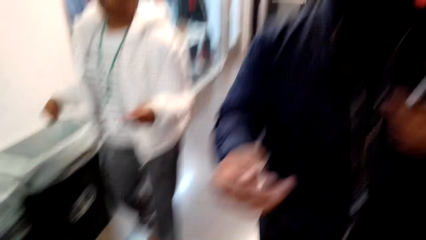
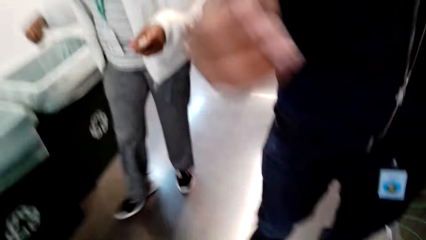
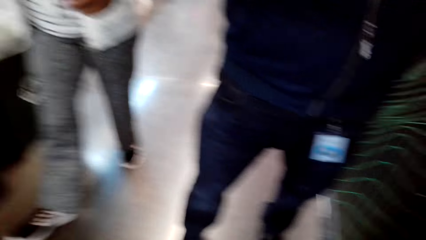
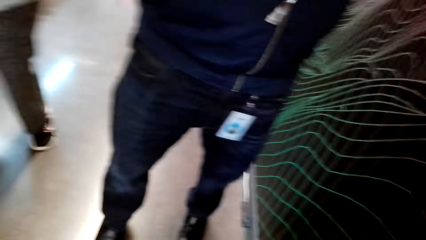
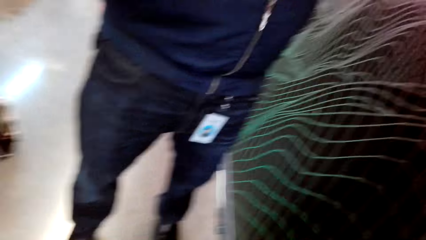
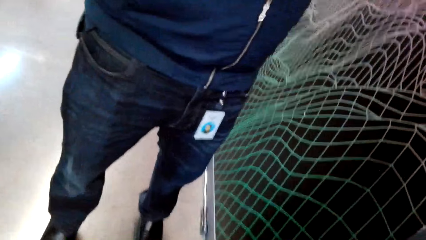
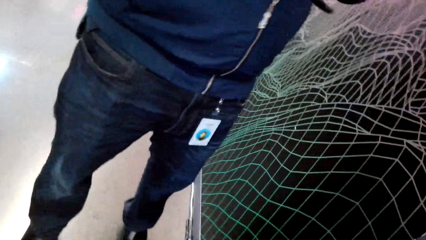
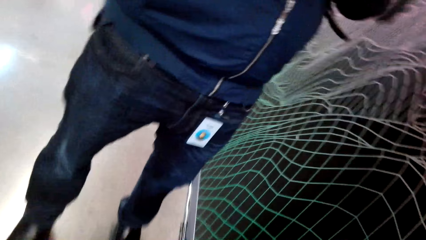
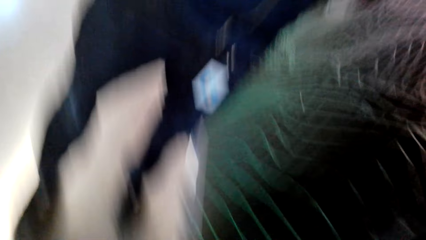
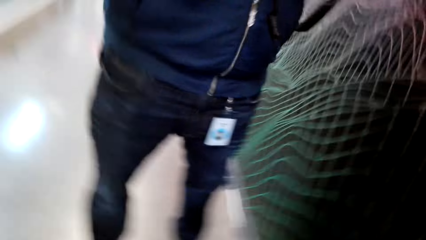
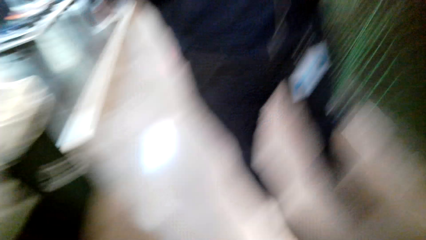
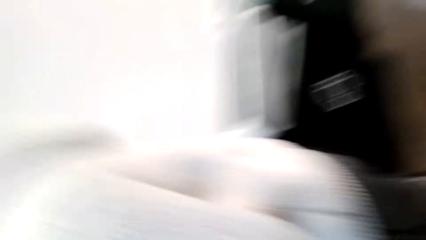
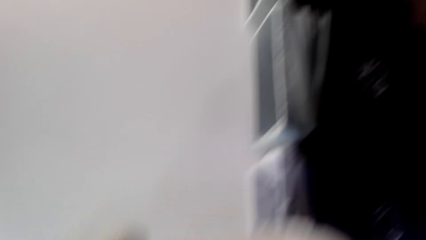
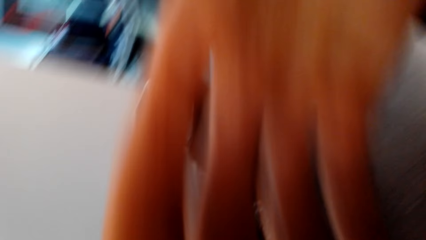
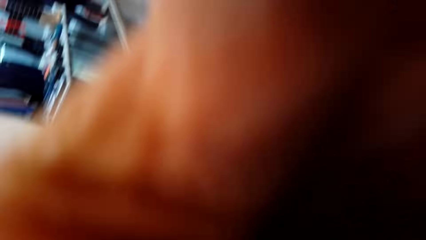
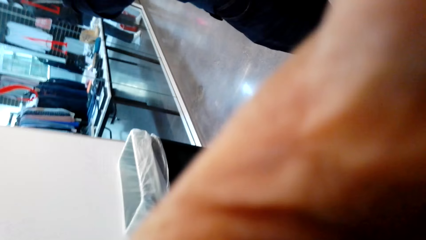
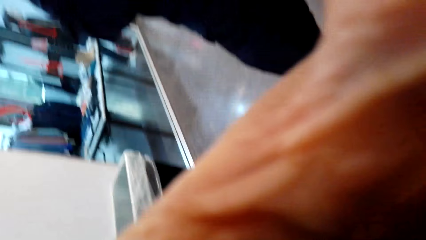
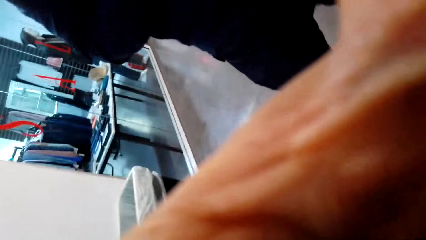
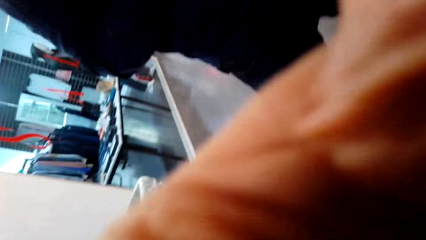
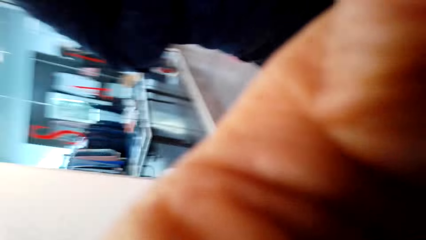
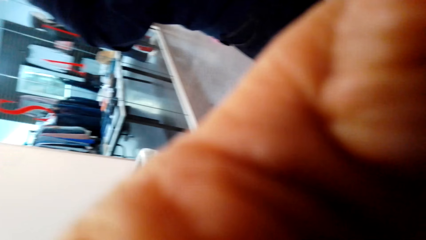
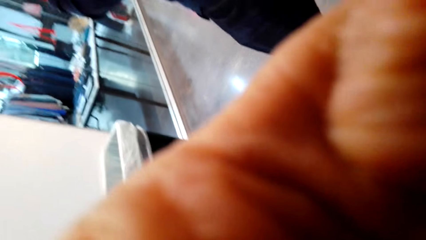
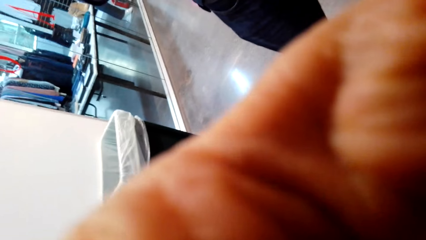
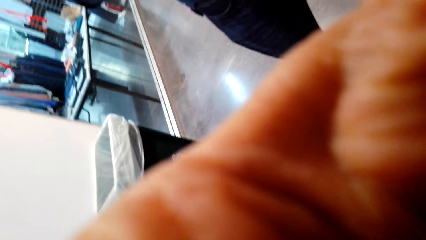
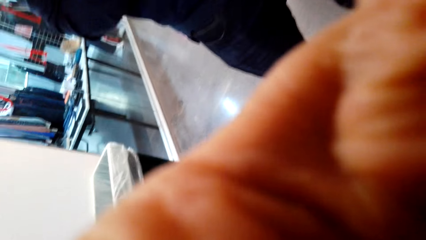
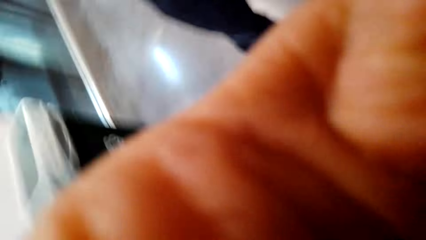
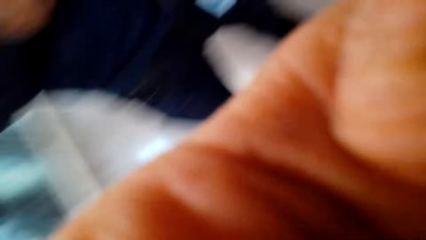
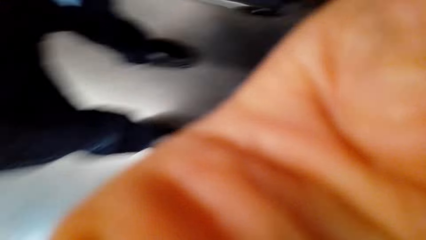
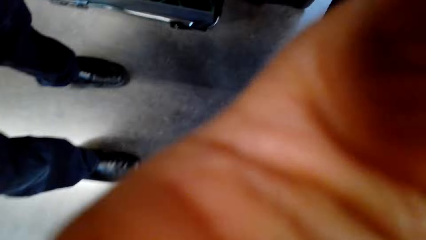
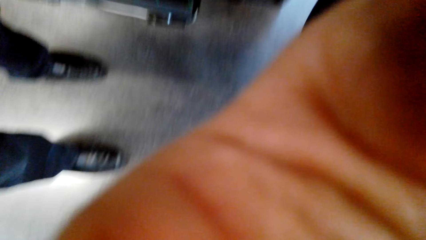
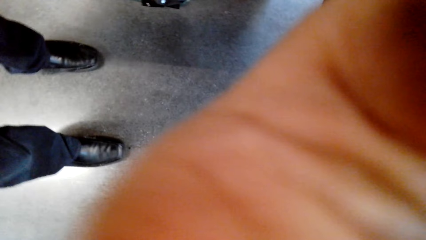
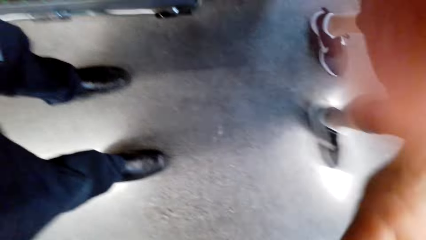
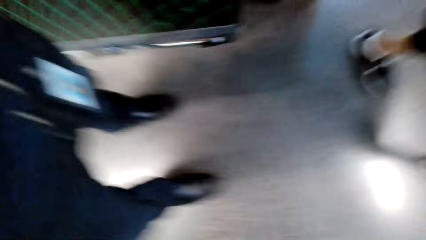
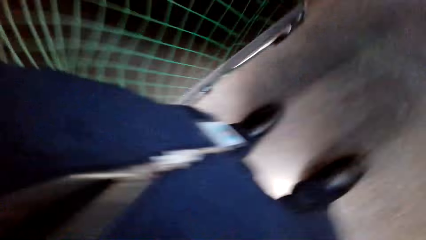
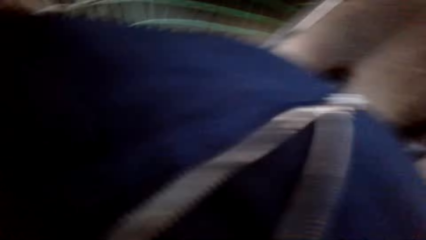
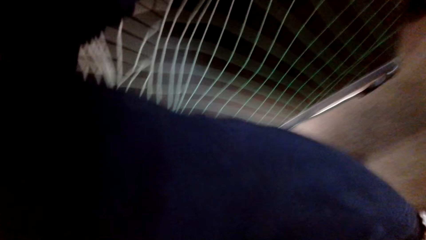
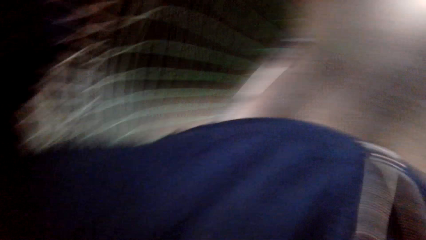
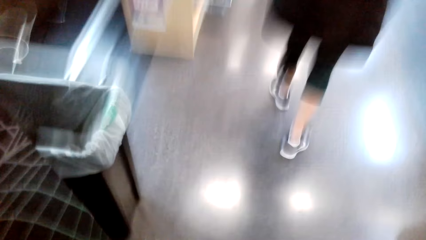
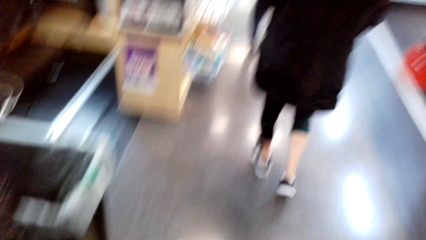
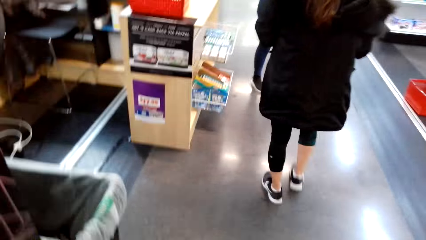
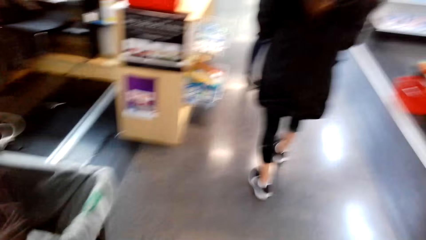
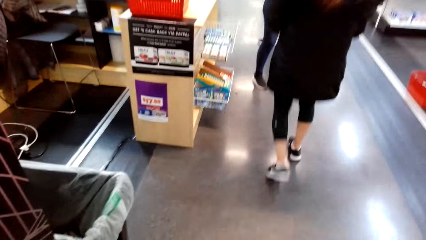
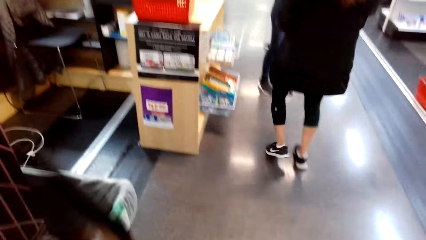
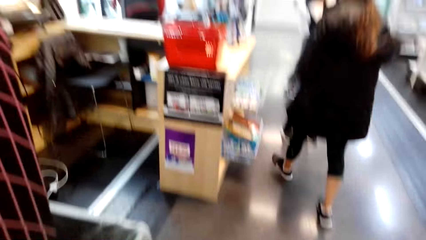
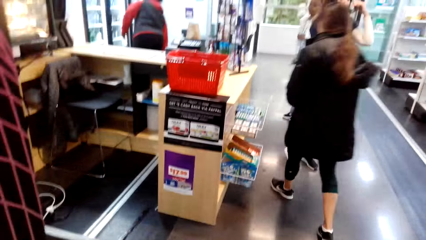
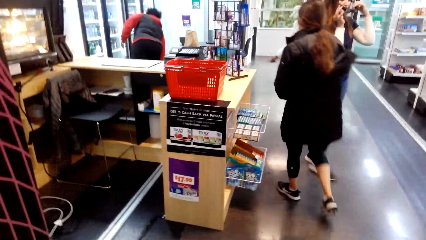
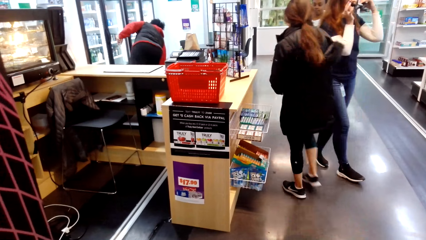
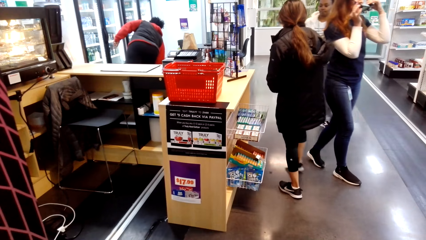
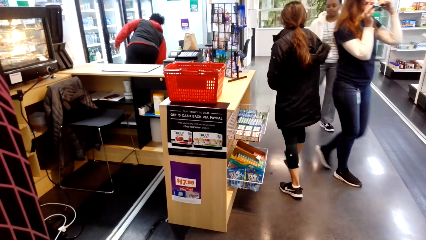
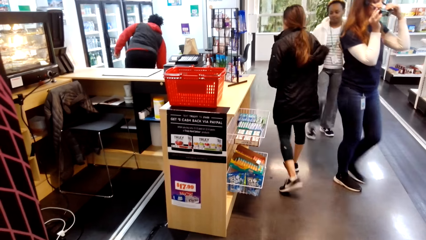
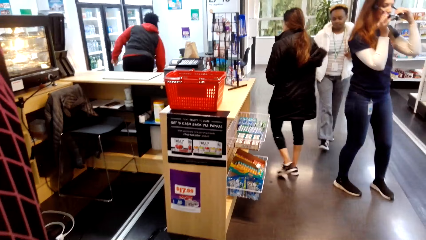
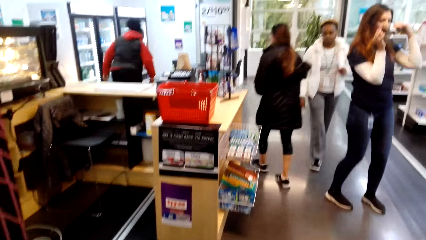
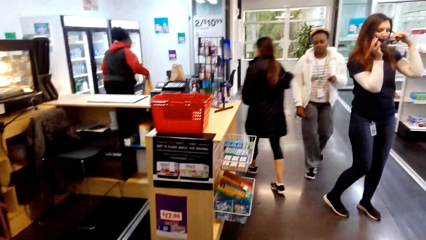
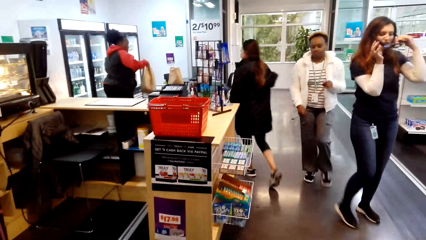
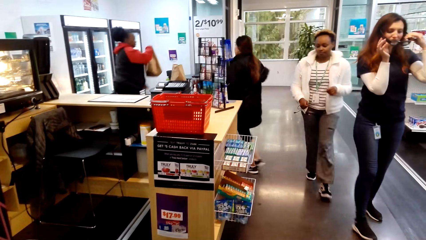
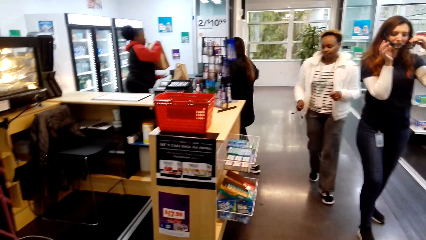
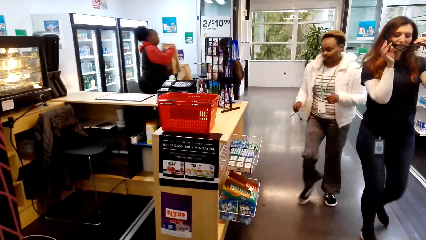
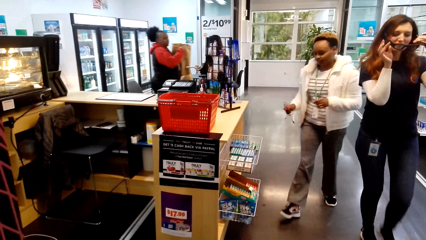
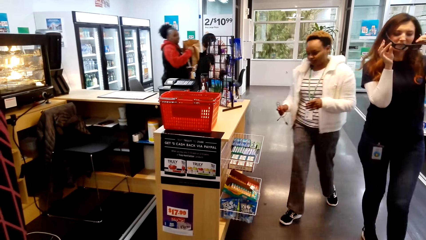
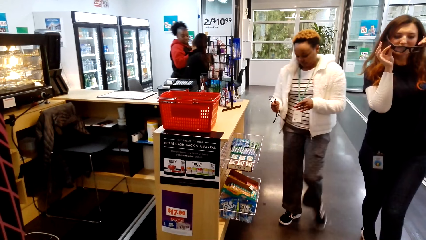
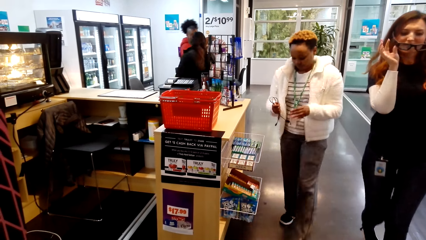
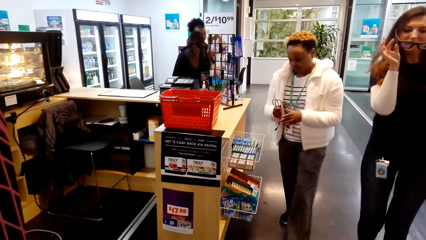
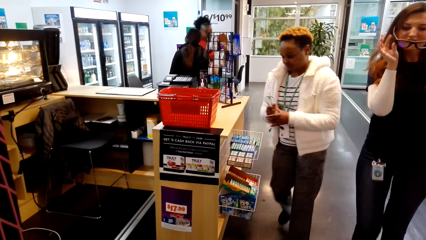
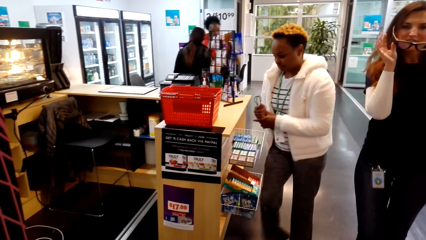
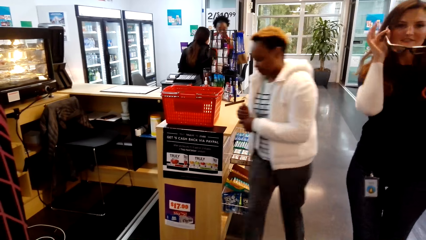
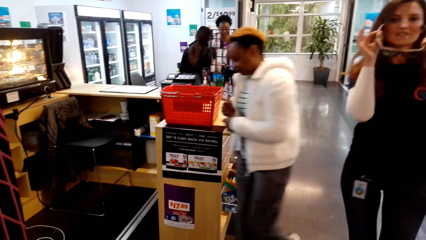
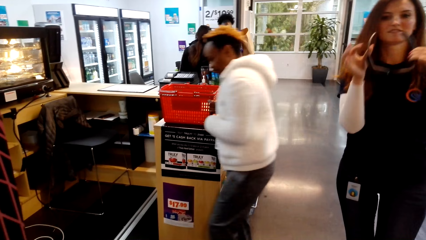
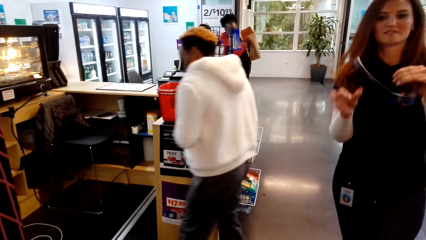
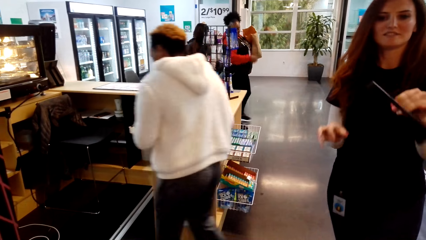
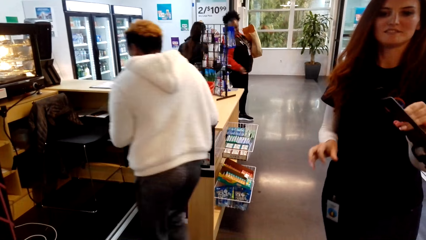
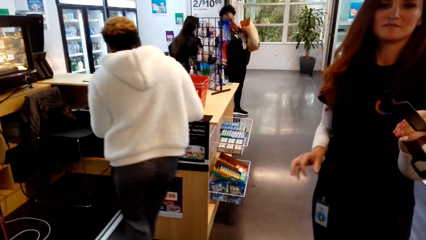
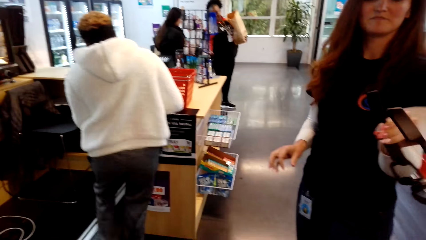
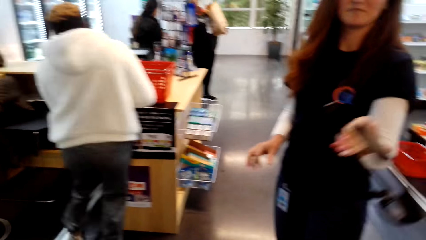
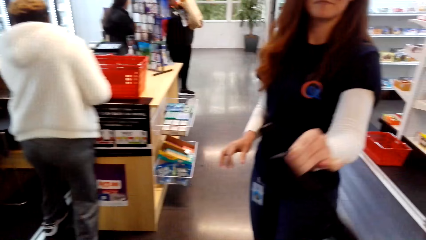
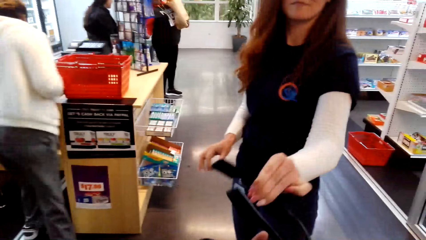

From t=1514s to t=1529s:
A woman walks in the supermarket. A man stands in front of the camera wearer. The camera wearer fixes the camera. Another woman walks away. The cashier walks around the supermarket. The cashier walks across with a glass on her hand. The first woman walks to the camera wearer. The first woman holds a cable. The cashier drops the glass. Another woman walks across.
